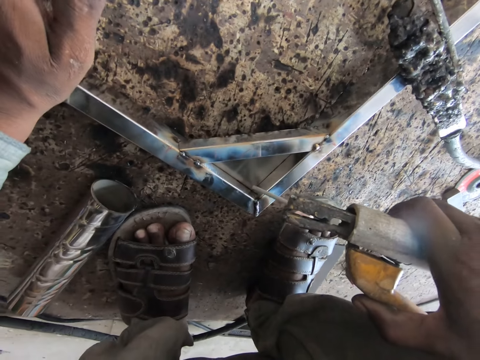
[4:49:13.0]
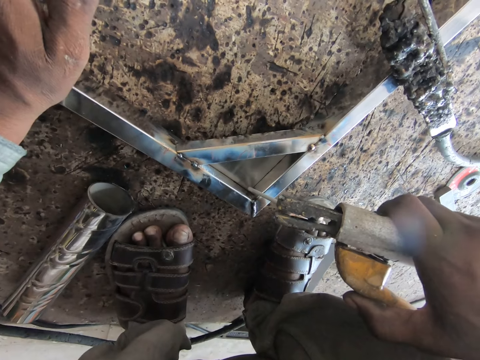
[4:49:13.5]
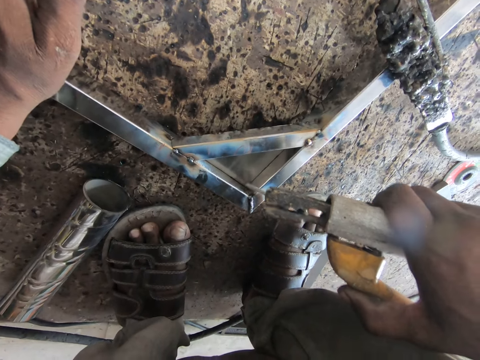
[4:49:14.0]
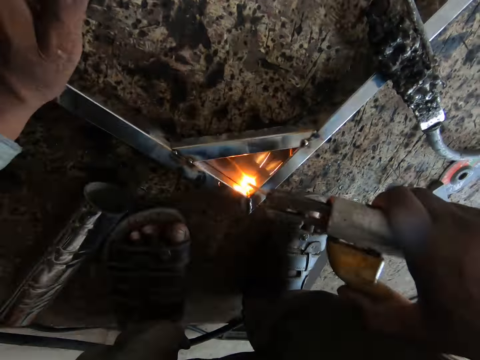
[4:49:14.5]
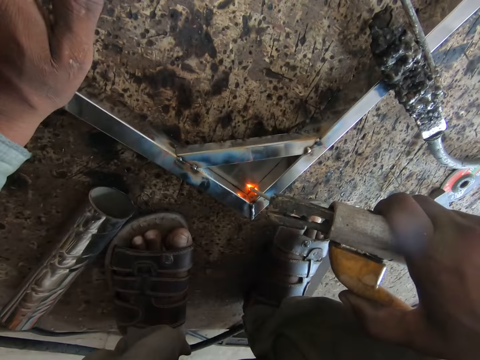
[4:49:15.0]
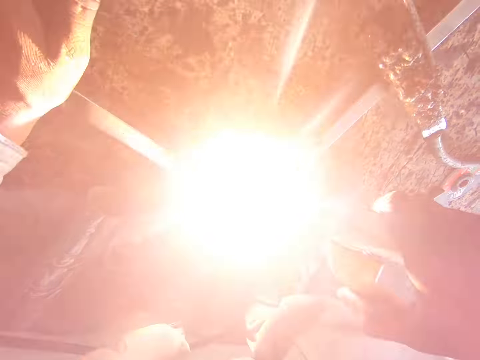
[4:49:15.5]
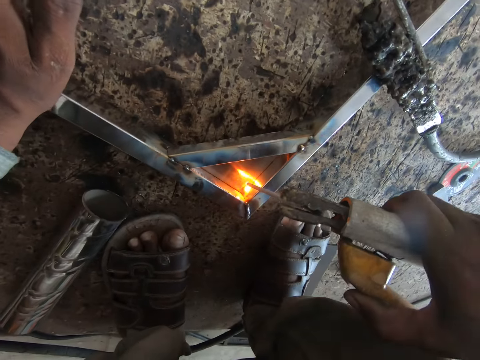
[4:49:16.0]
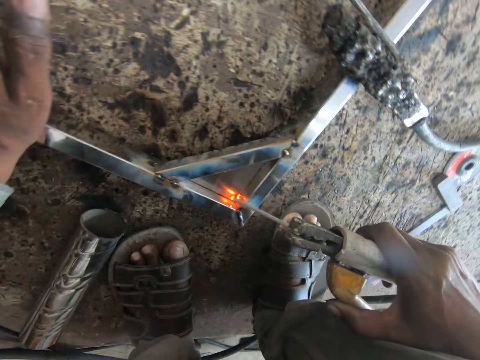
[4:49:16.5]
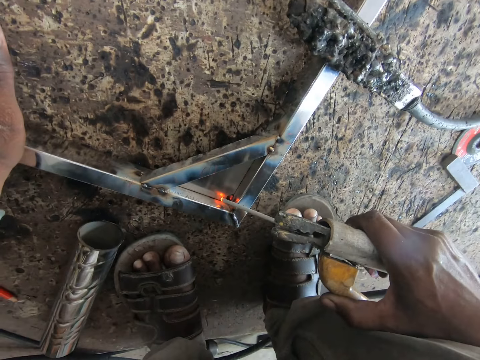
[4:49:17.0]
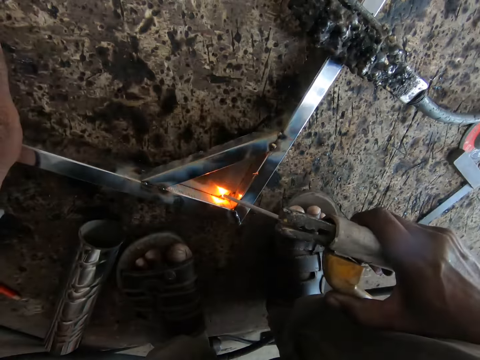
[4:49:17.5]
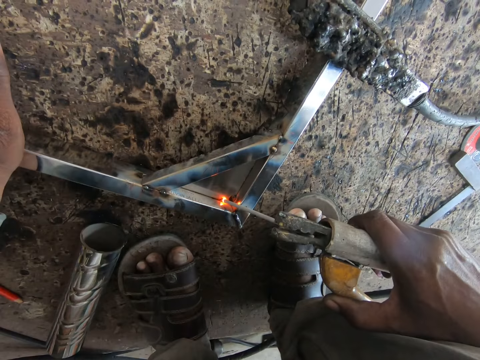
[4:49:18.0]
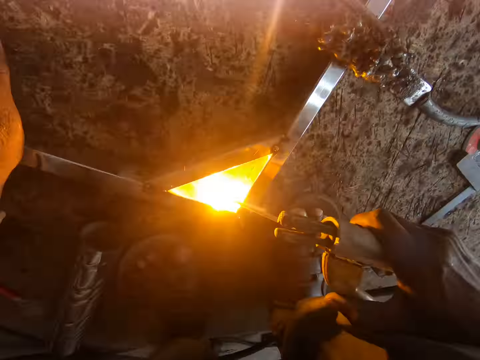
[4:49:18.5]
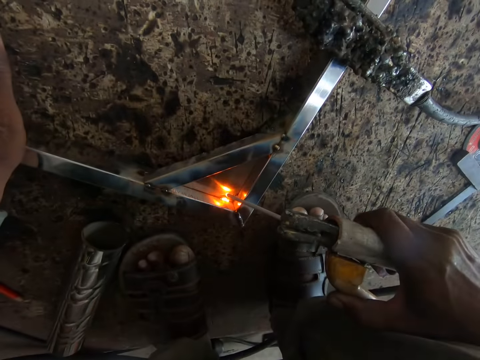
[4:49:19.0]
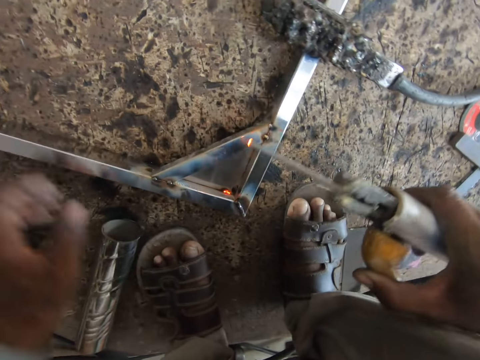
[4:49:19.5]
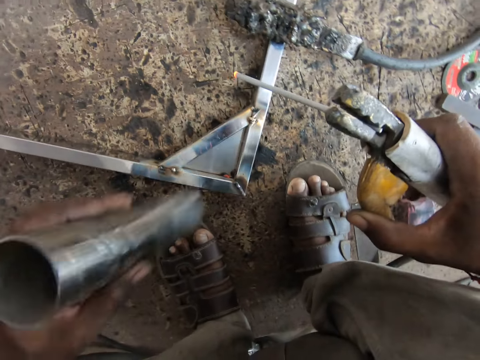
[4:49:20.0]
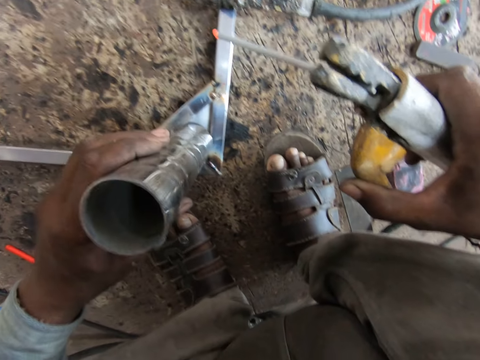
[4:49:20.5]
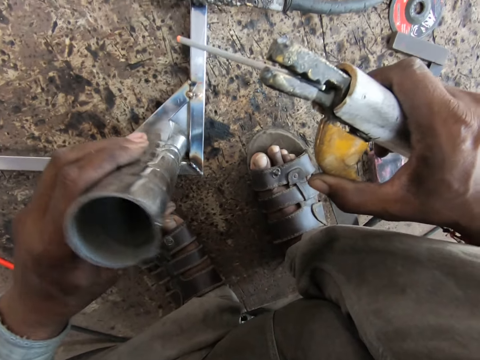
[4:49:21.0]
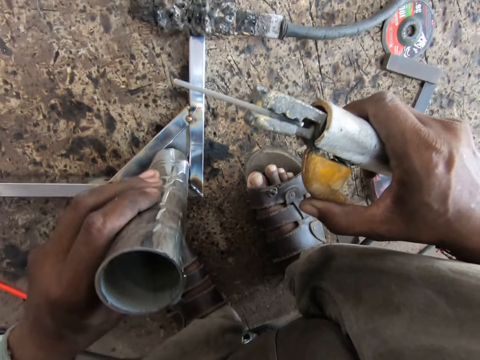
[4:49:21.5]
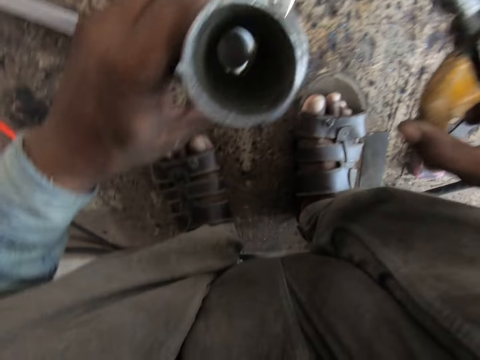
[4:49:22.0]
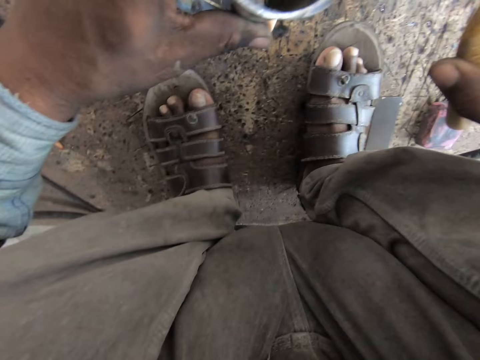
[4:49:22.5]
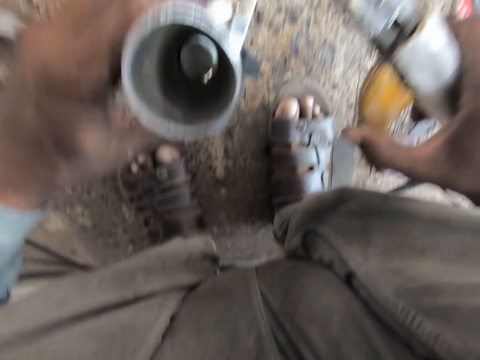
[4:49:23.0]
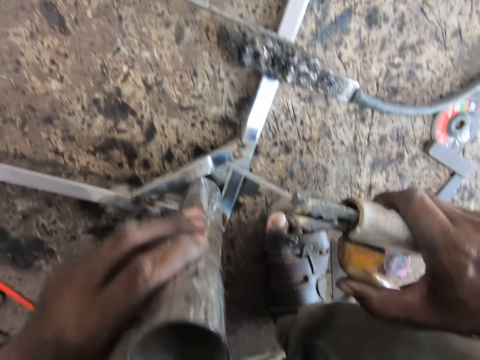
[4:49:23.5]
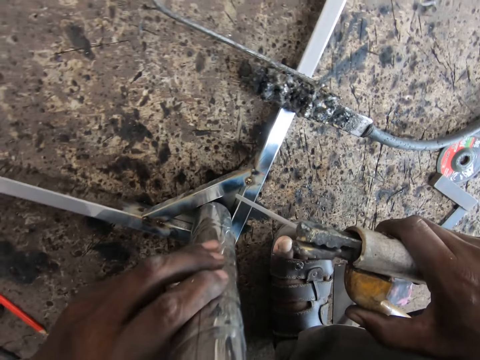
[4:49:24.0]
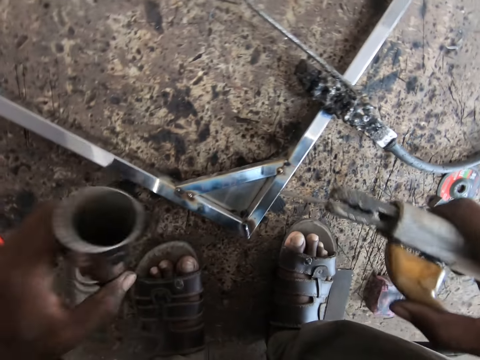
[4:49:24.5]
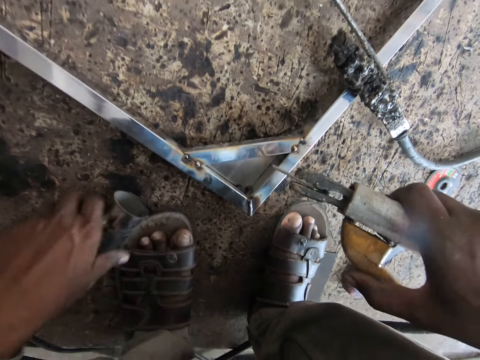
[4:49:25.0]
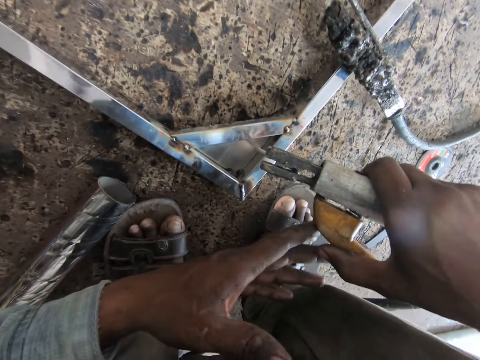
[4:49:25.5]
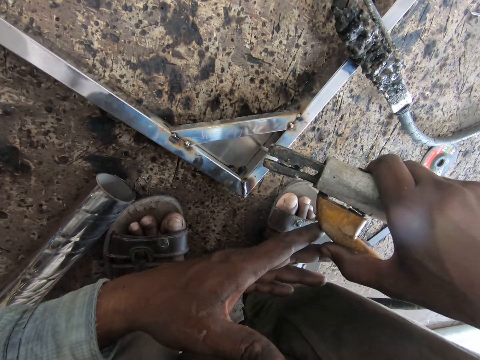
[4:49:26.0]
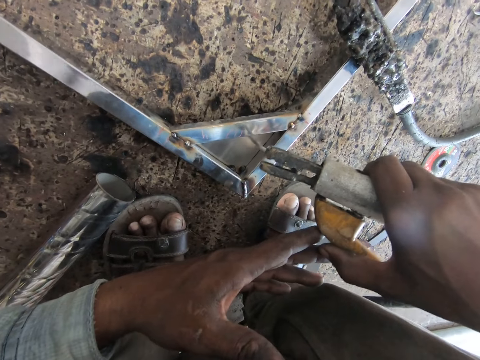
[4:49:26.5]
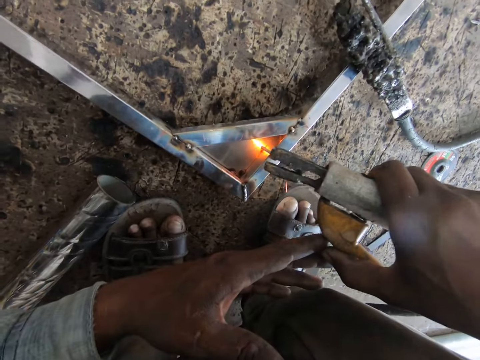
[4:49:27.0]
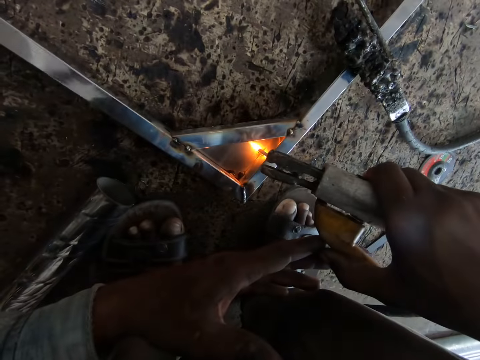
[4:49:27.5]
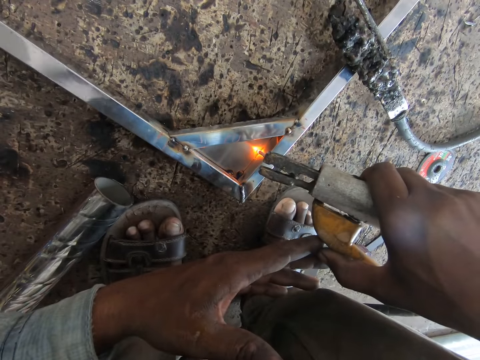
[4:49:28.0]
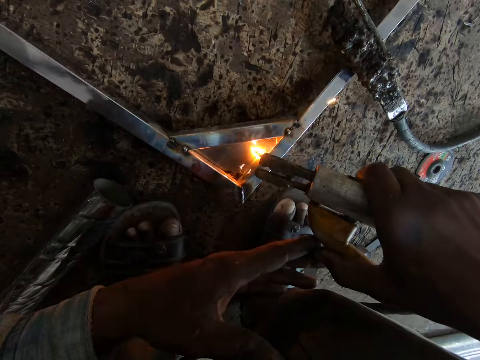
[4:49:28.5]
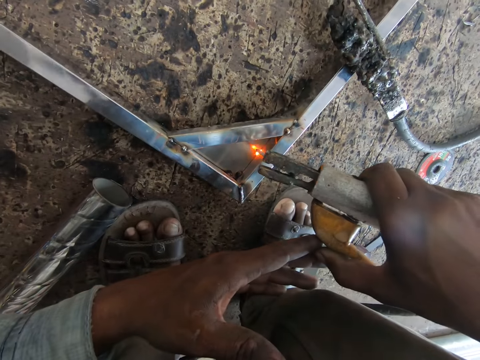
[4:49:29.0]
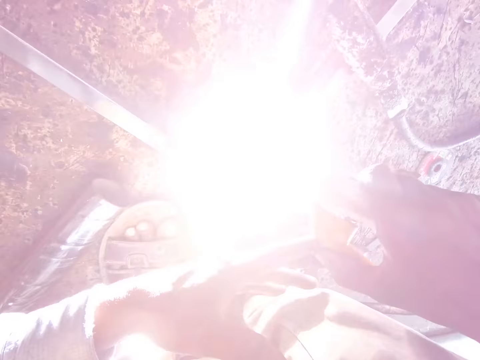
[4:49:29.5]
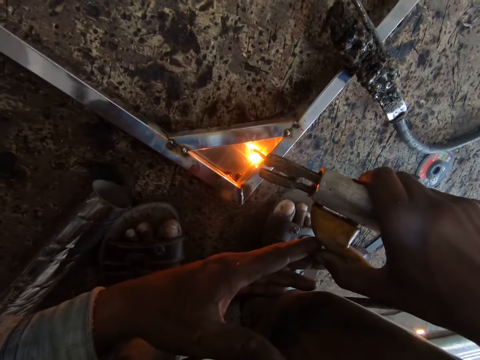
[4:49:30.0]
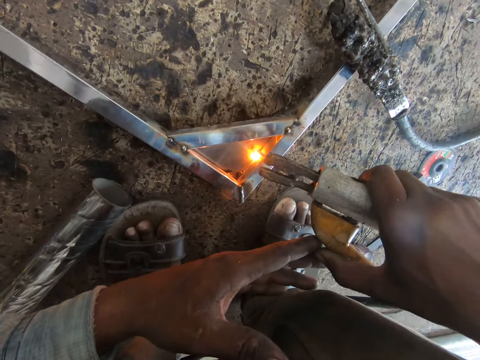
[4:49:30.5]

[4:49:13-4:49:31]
The camera wearer removes his hand from the corner of the metal frame. He welds the metal frame using a welding electrode. He picks up a cylindrical metal or metal pipe. He places the metal pipe on the metal frame with his left hand. He looks around. He drops the metal pipe on the floor with his left hand. He touches the welding machine handle or welding torch using both his hands. He welds the metal frame with the welding torch in both hands.

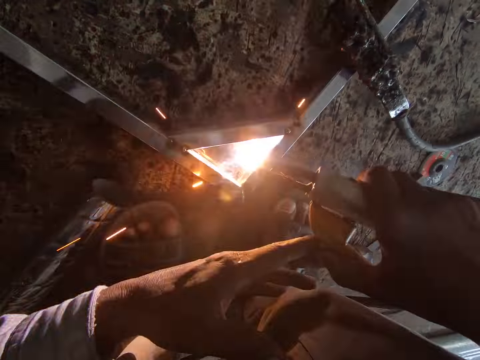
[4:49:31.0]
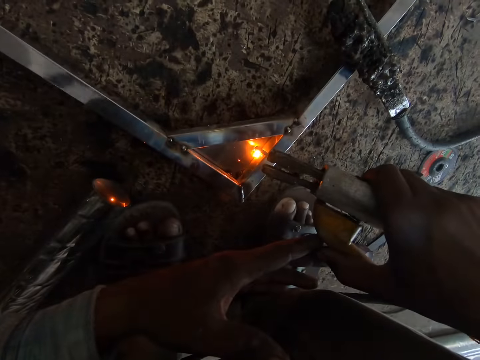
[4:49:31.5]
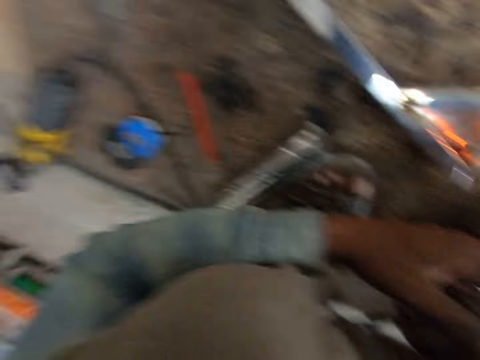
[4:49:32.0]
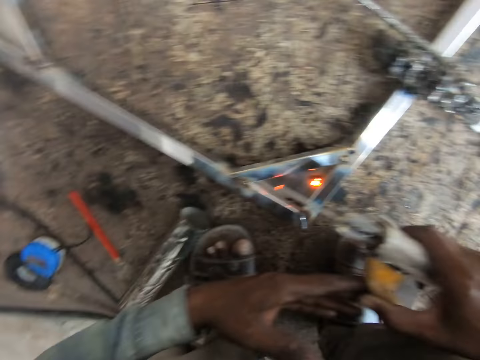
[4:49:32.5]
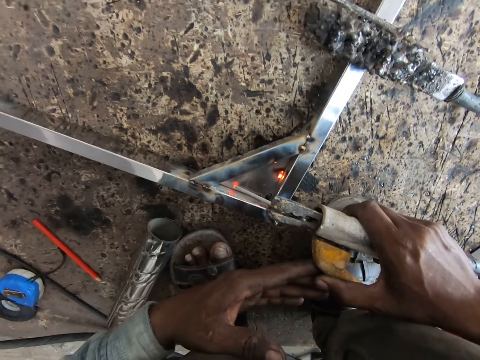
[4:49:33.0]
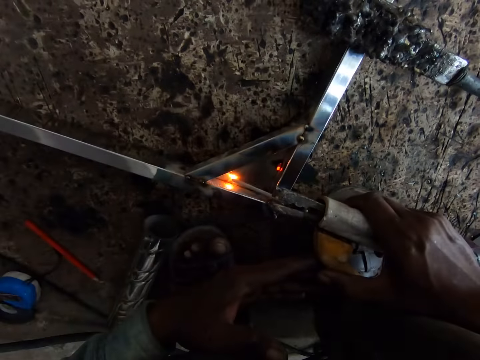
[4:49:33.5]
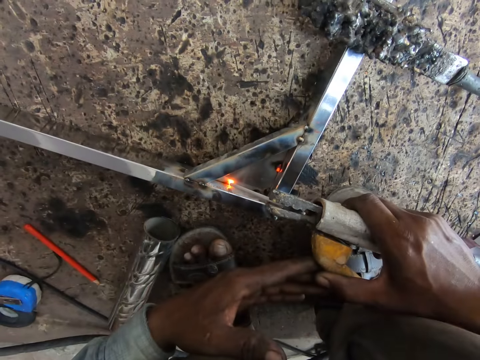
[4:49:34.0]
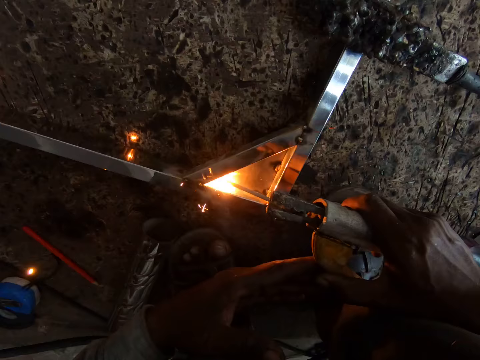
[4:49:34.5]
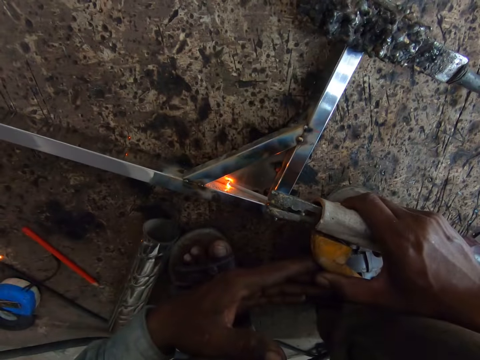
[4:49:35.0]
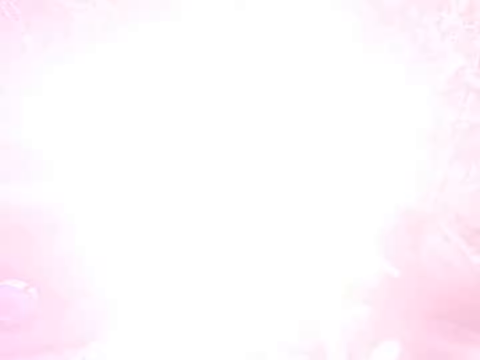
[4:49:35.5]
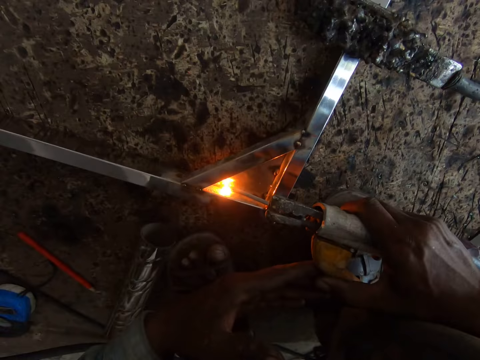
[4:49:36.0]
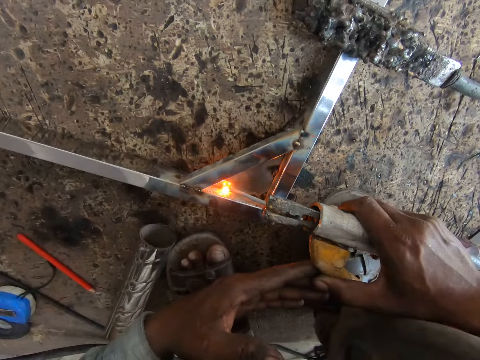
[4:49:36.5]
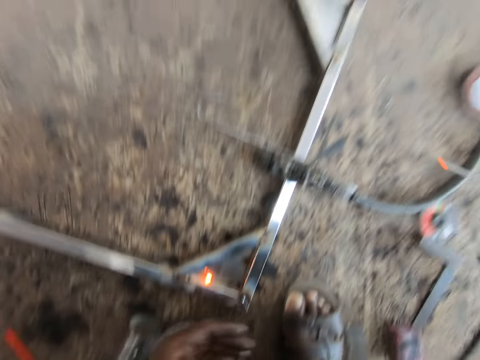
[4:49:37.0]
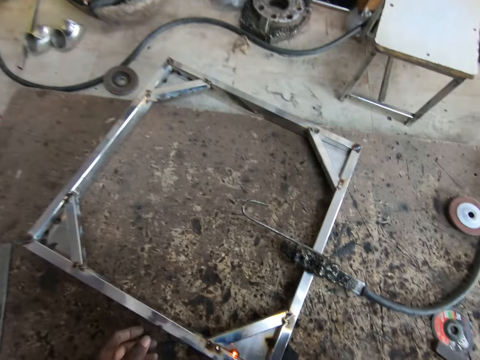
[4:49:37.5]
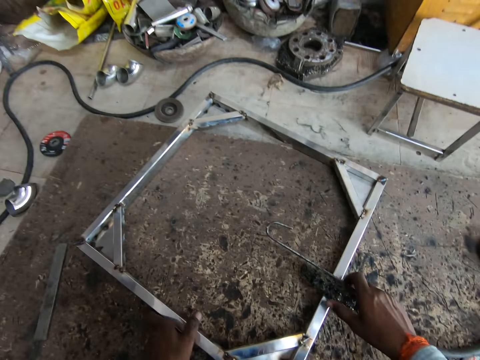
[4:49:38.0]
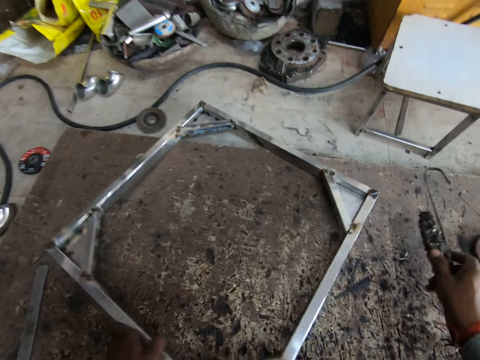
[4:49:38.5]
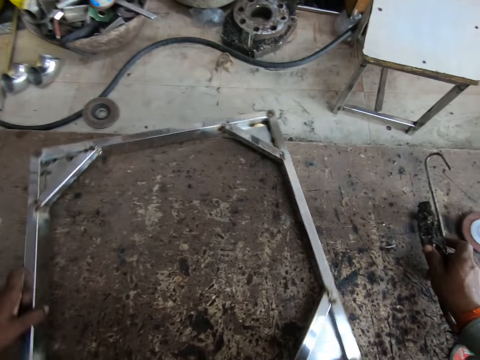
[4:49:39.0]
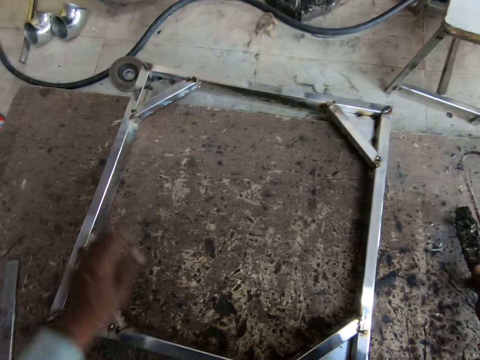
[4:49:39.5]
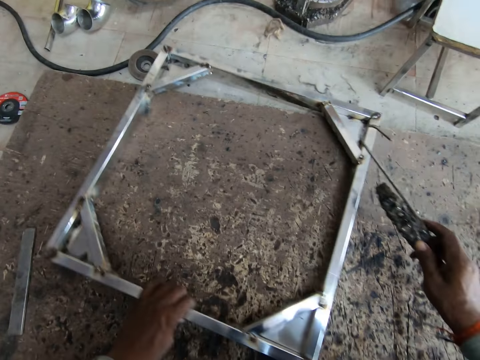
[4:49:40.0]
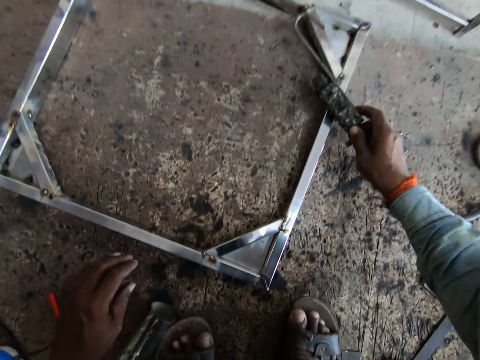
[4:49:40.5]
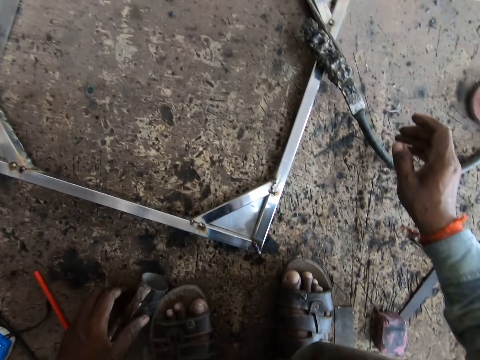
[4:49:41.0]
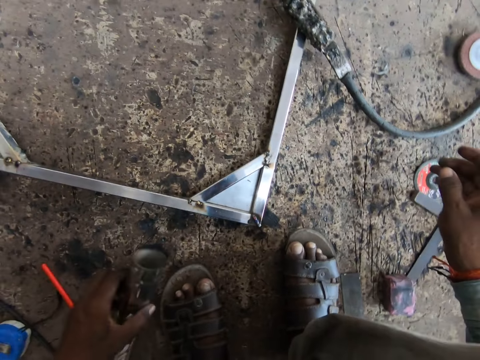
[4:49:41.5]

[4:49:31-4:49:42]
The camera wearer moves his hands. He welds the metal frame using a welding electrode. He lifts the welding machine handle or welding torch away from the metal frame. He drops the welding torch in his right hand on the floor. He turns the metal frame. He moves the metal frame around the floor with his left hand. He picks up the welding torch from the floor with his right hand. He drops the metal frame on the ground. He drops the welding torch on the metal frame with his right hand.
